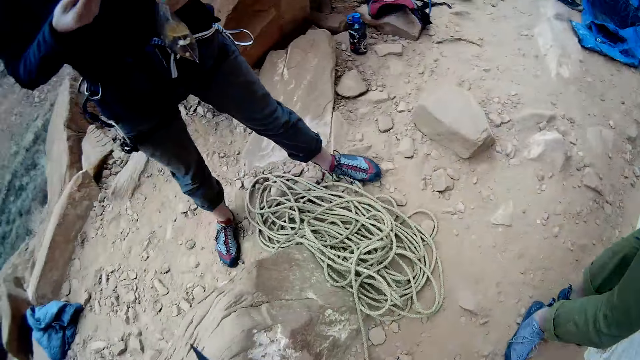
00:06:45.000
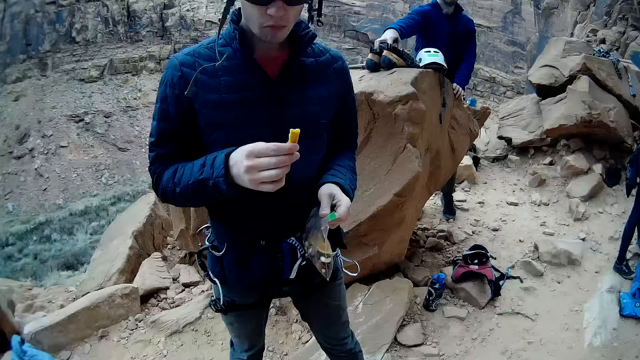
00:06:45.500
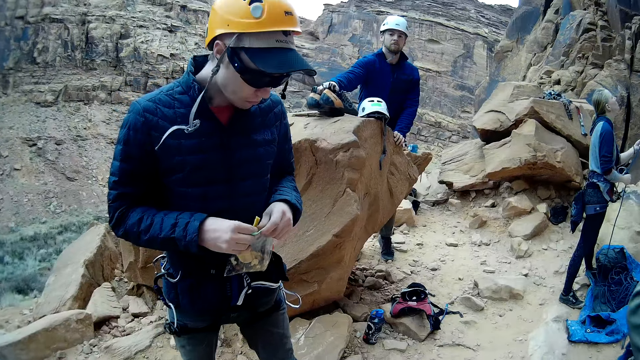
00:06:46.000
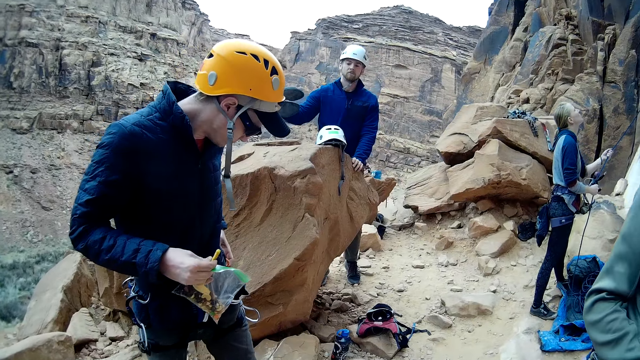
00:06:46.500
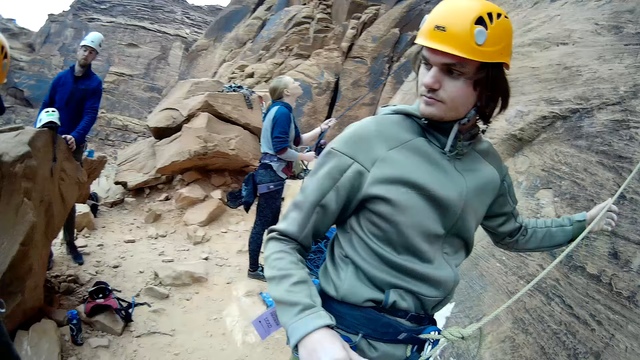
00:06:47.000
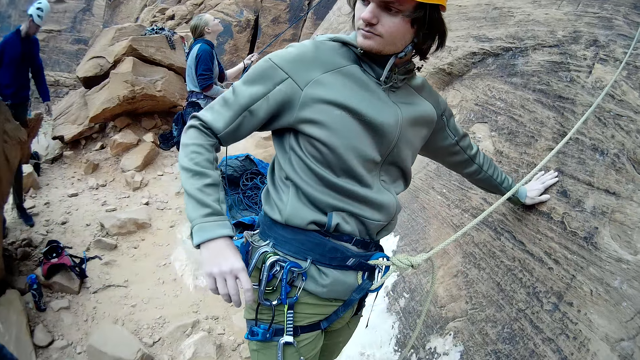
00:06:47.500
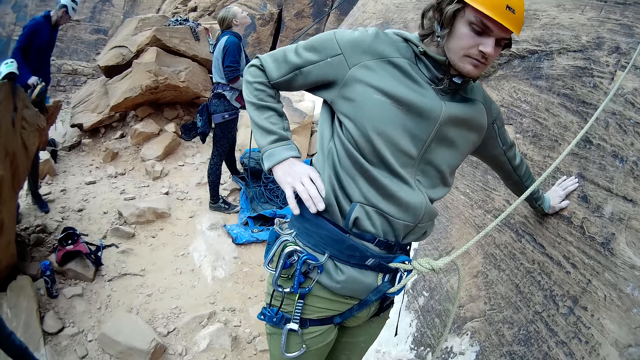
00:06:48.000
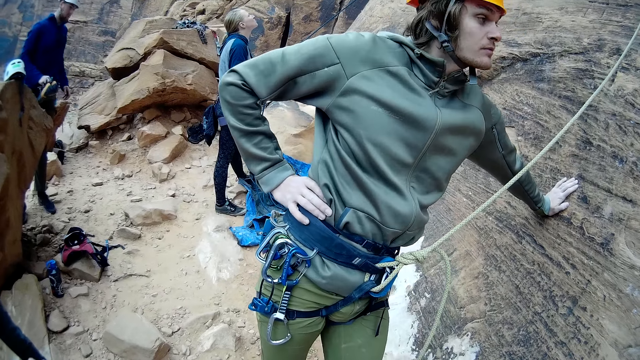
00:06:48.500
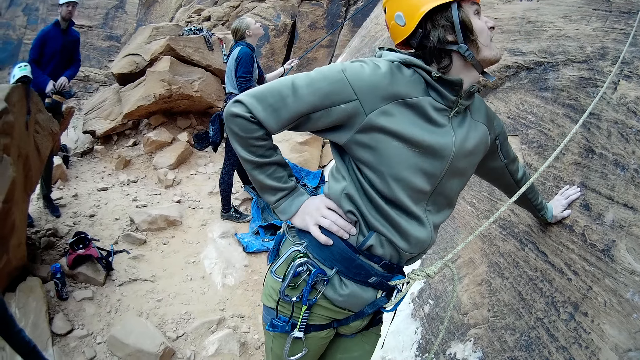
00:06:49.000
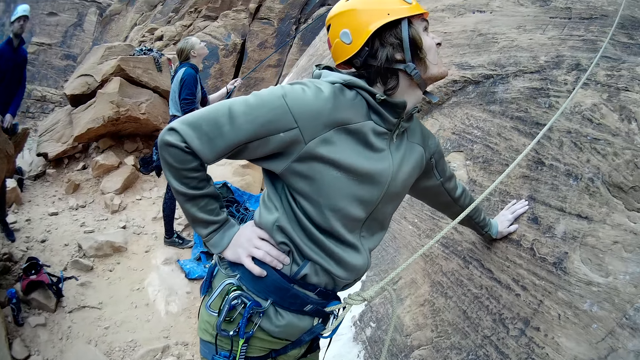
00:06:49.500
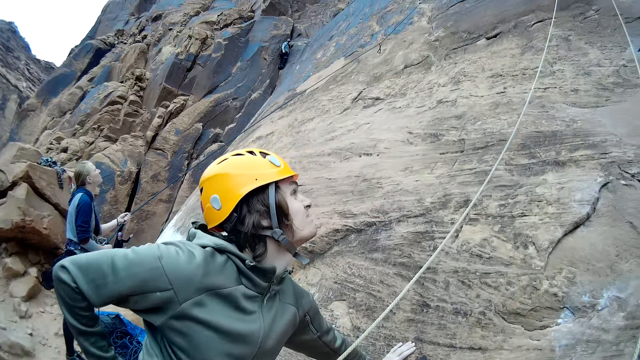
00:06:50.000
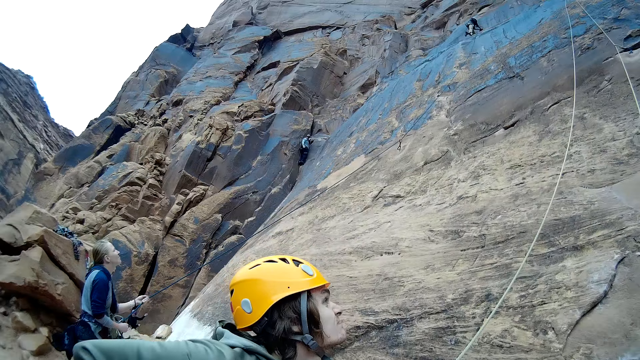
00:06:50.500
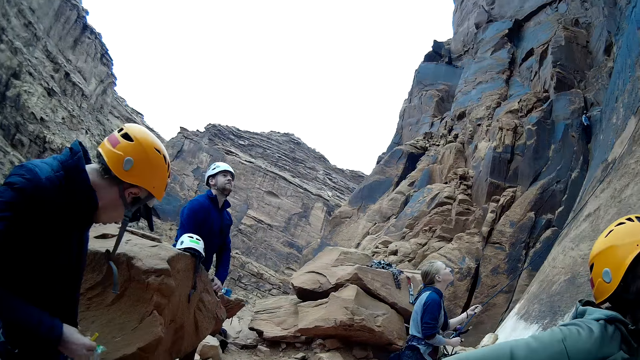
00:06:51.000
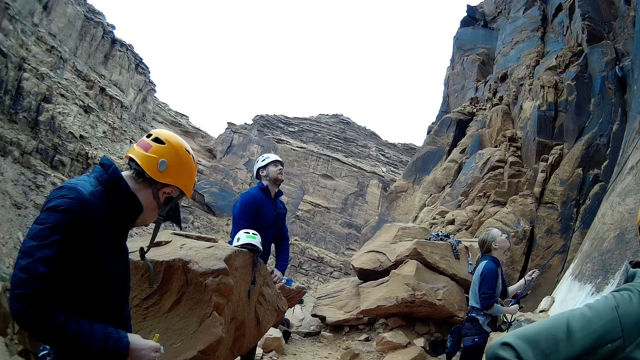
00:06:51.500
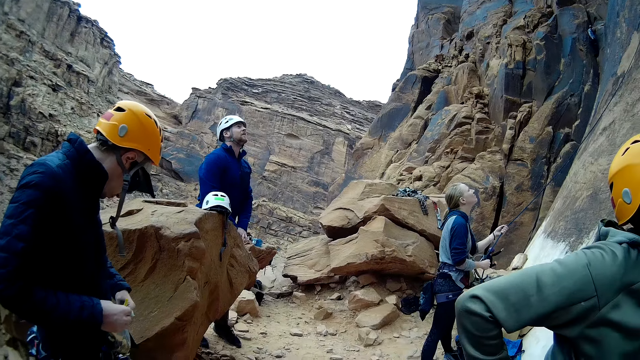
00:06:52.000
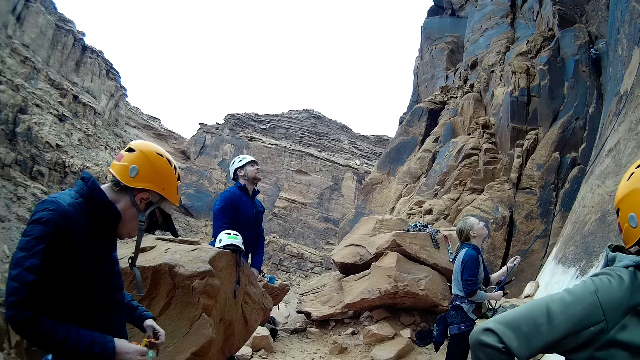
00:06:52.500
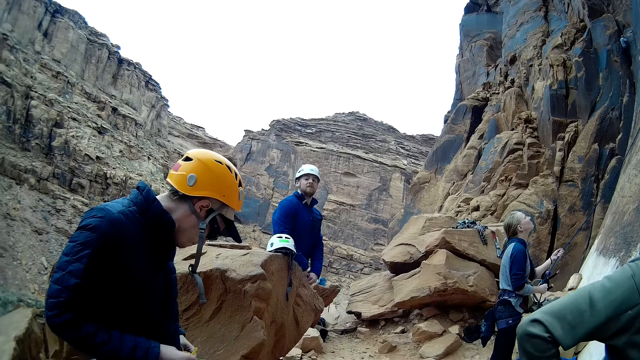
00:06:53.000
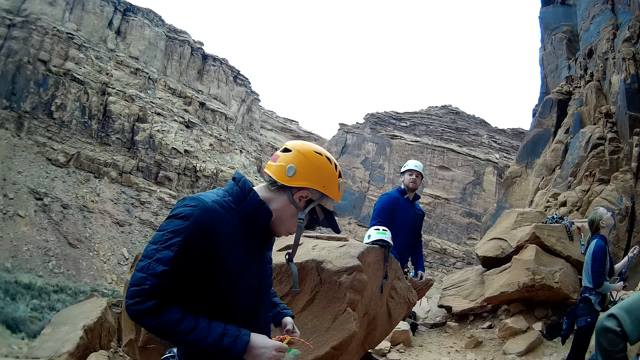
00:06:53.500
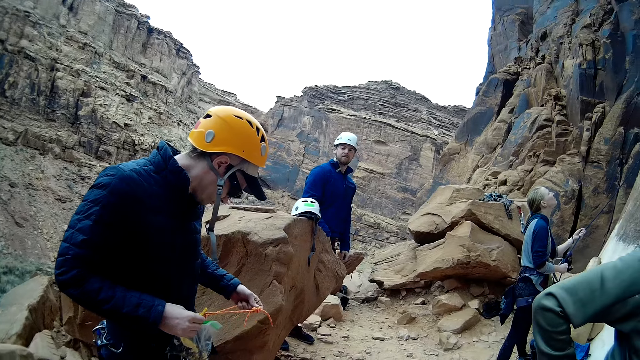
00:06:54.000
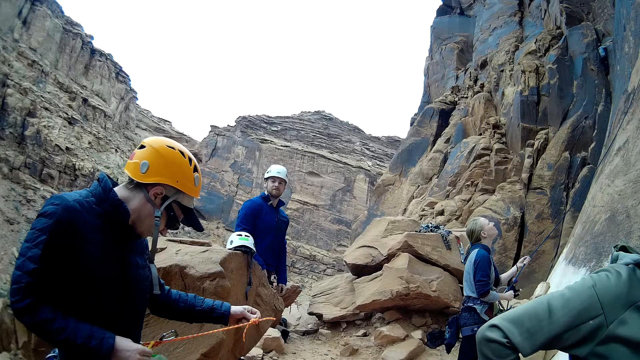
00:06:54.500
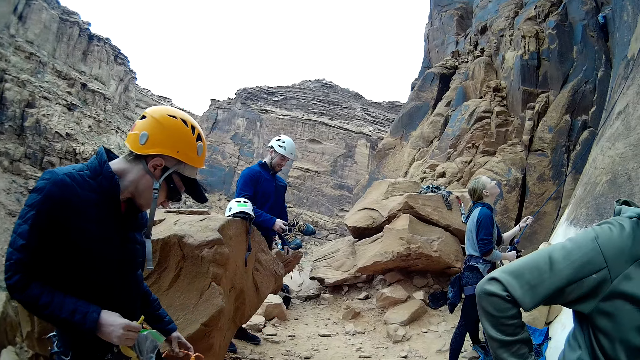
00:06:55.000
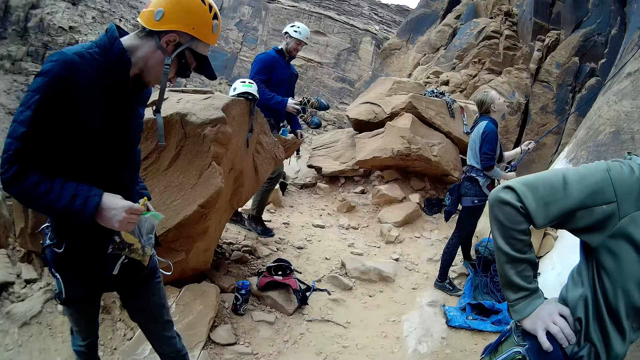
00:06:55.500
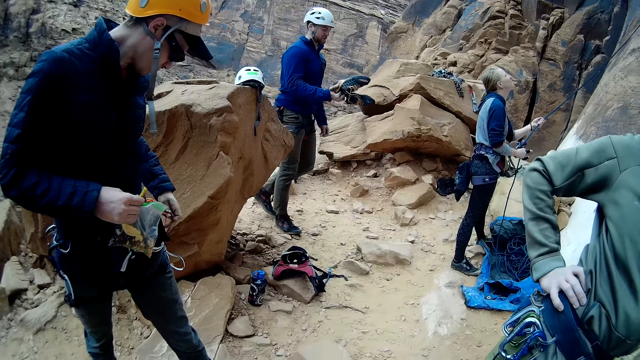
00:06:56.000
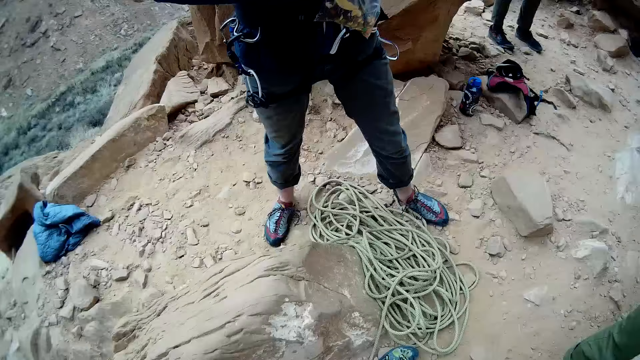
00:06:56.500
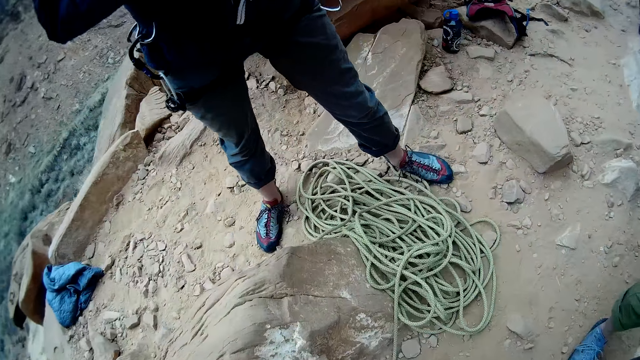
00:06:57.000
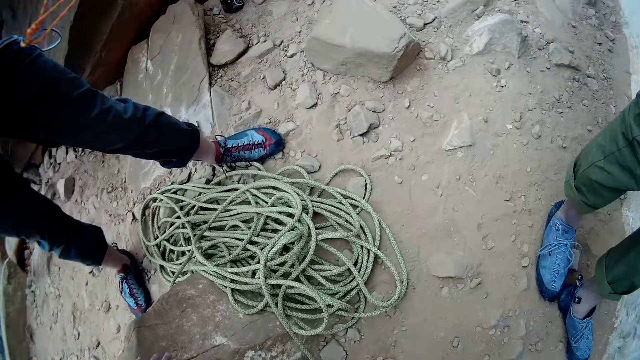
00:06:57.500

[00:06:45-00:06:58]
A man eats crisps and removes a rope from a harness. Another man touches a mountain rock. The first man removes the rope from the harness again.

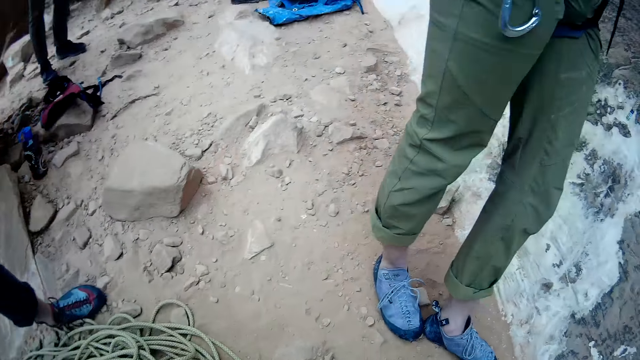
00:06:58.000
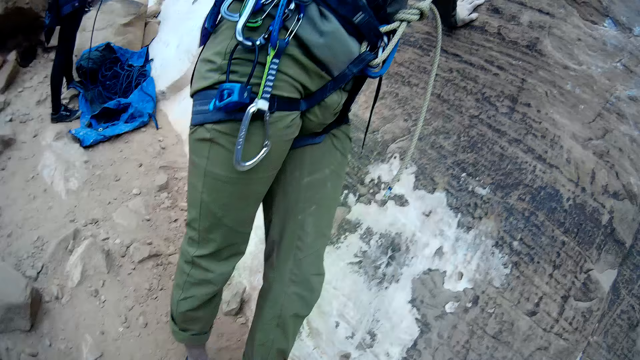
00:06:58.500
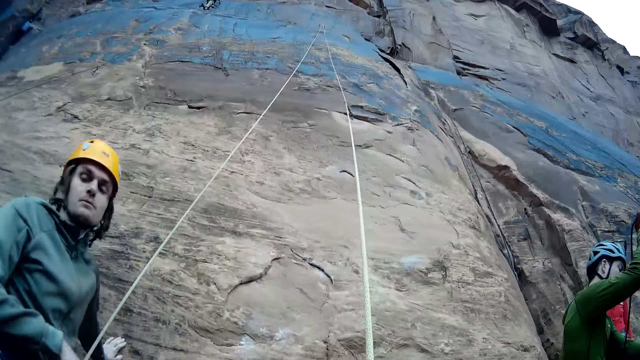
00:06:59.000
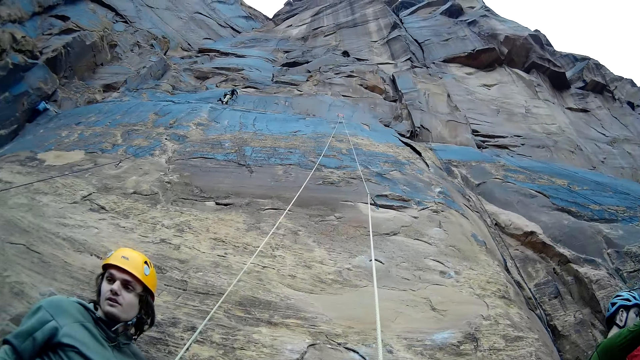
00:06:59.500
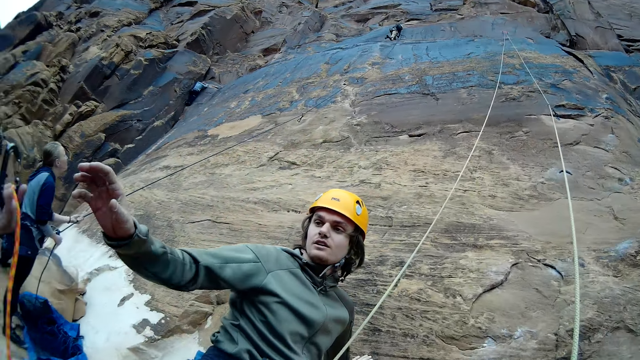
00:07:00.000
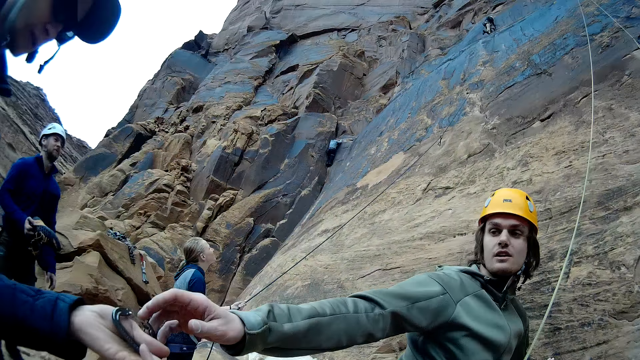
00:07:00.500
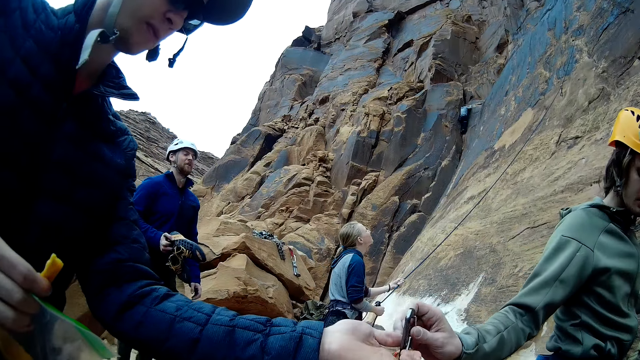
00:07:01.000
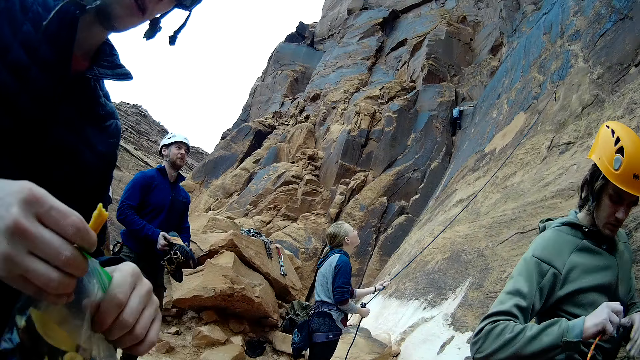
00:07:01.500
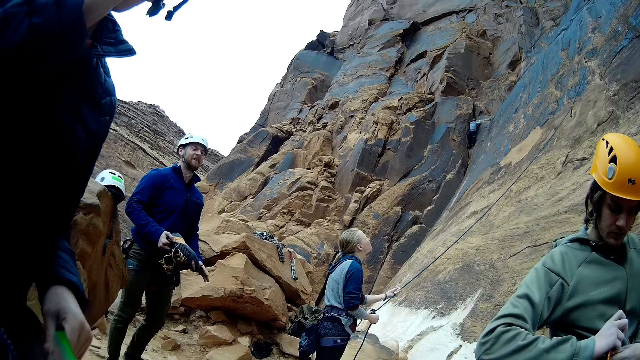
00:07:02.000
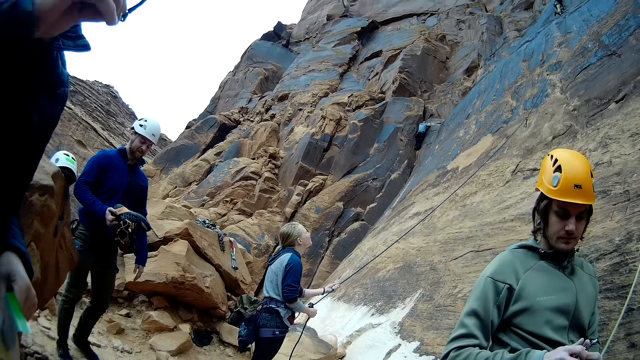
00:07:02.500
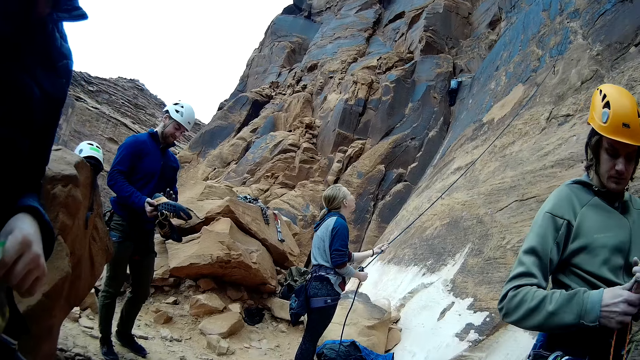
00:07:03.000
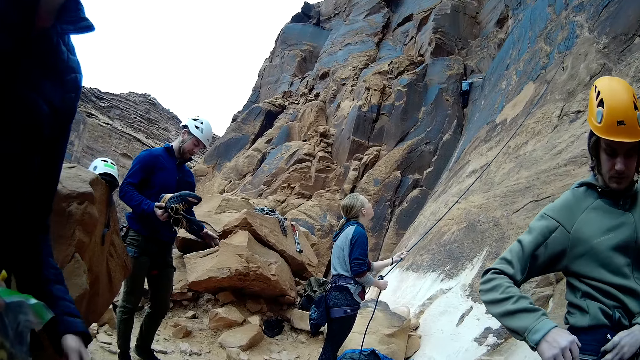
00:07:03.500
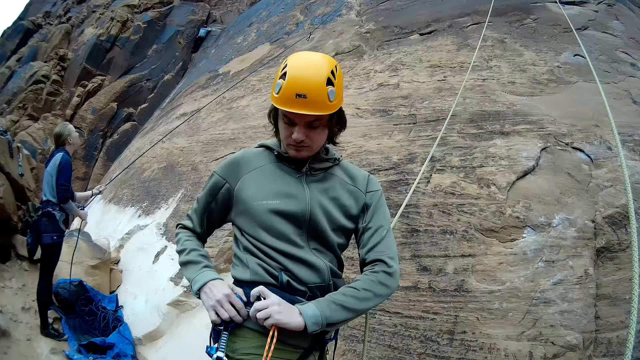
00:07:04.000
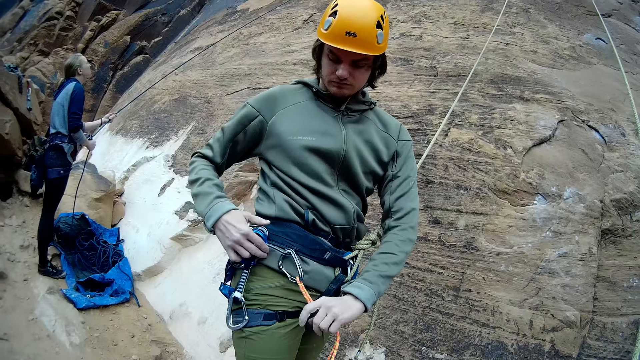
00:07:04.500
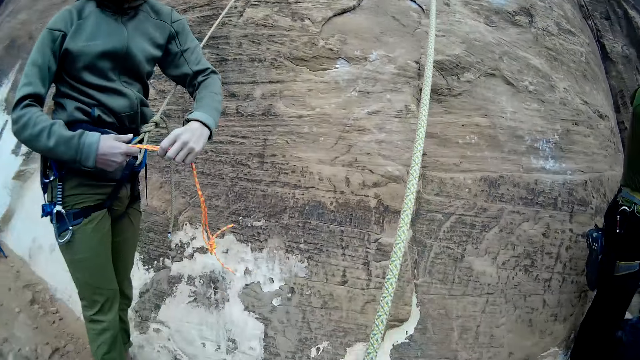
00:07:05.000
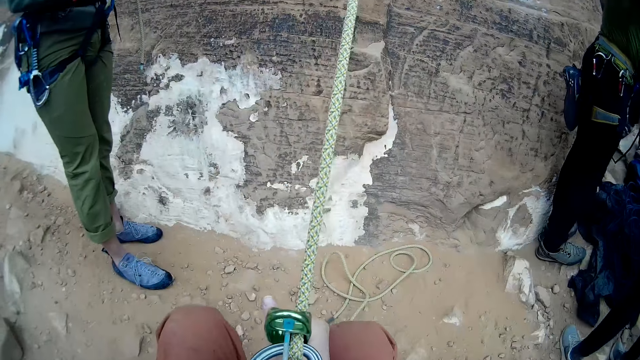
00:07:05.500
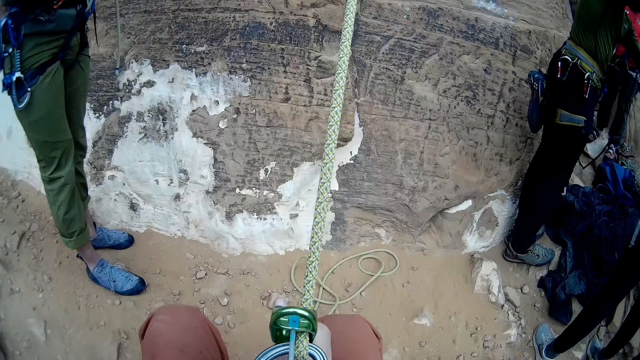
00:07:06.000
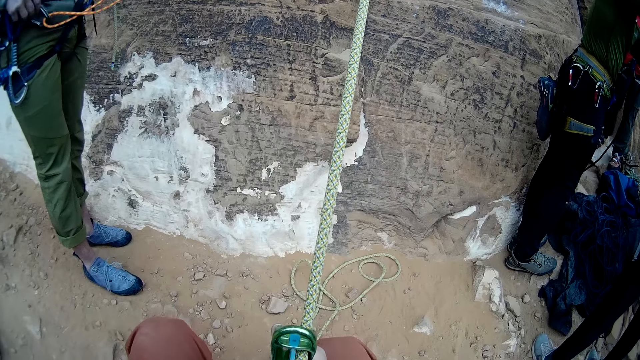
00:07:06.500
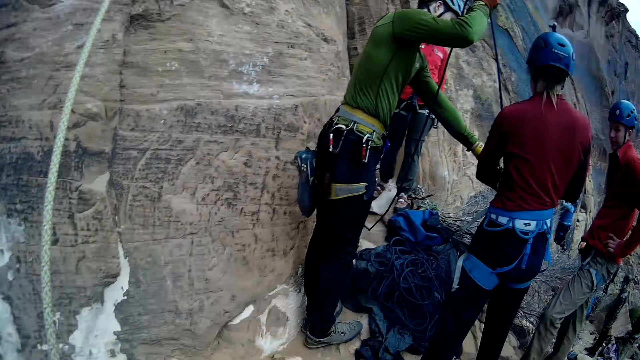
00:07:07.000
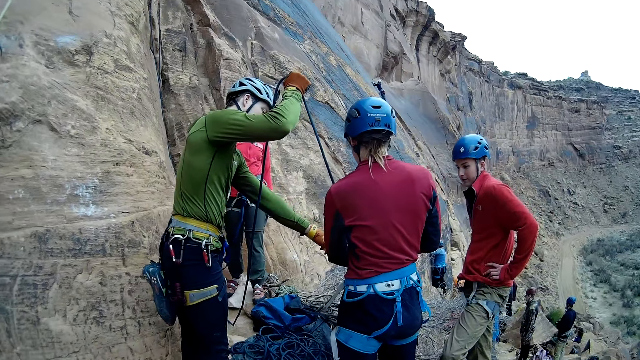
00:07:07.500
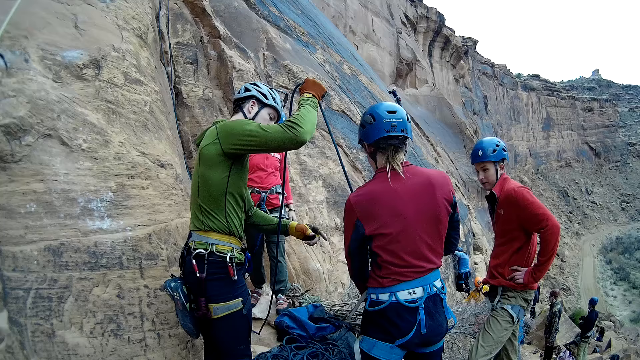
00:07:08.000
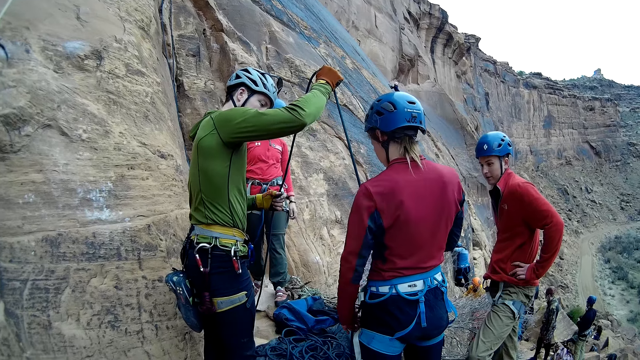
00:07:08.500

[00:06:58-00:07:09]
A man hands carabiners to another man. The other man attaches the carabiners on a harness.
